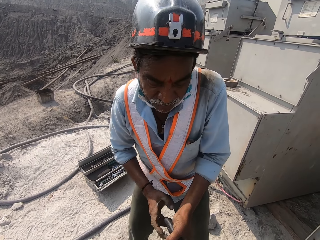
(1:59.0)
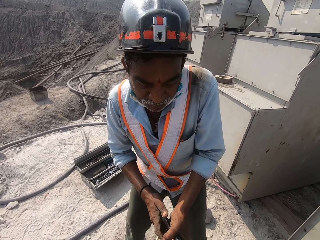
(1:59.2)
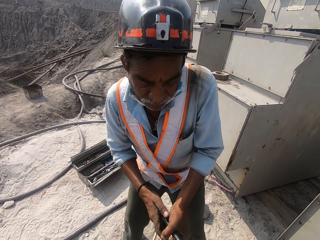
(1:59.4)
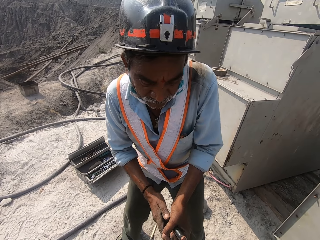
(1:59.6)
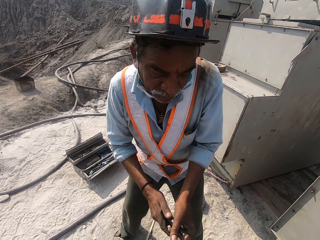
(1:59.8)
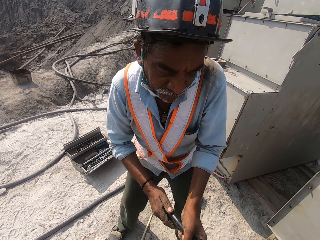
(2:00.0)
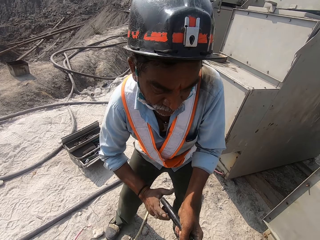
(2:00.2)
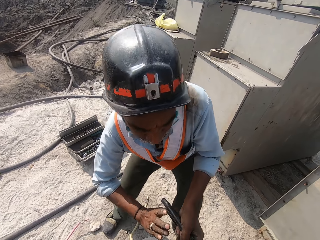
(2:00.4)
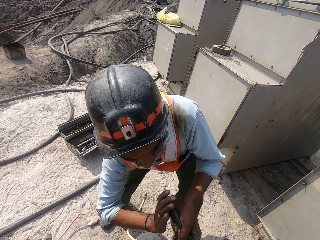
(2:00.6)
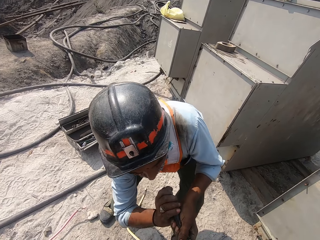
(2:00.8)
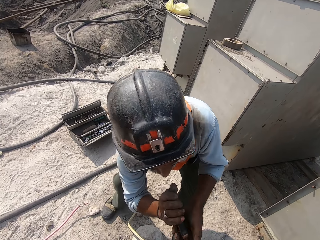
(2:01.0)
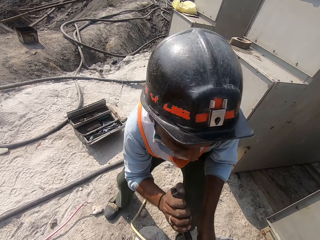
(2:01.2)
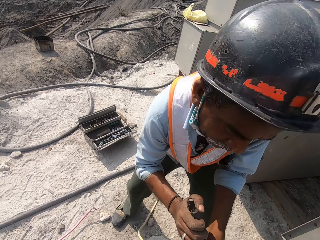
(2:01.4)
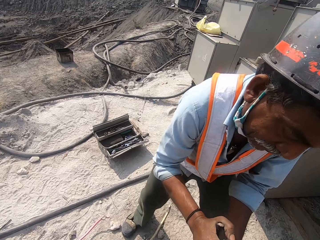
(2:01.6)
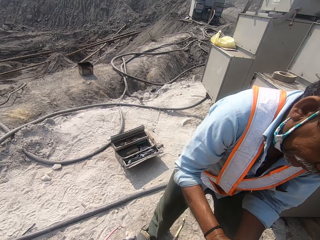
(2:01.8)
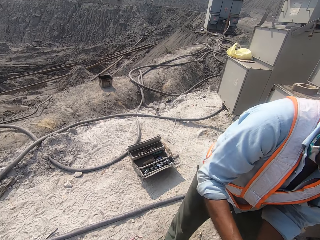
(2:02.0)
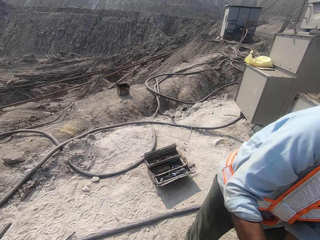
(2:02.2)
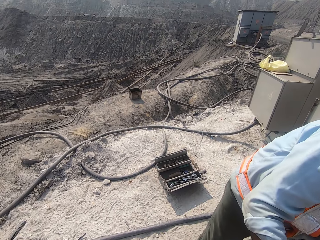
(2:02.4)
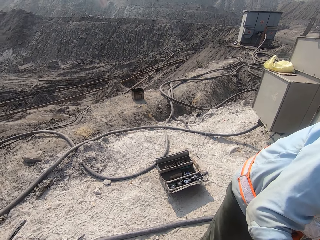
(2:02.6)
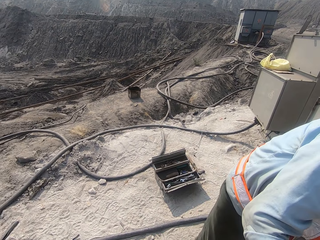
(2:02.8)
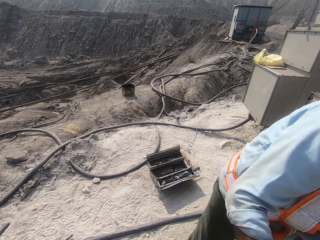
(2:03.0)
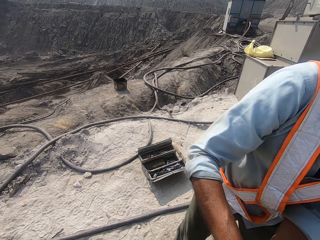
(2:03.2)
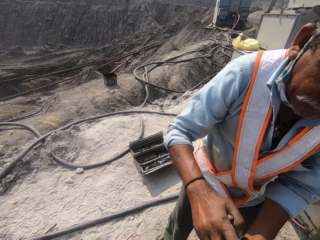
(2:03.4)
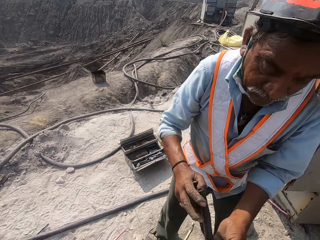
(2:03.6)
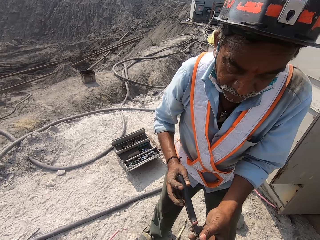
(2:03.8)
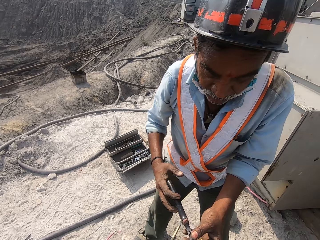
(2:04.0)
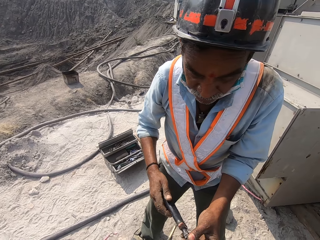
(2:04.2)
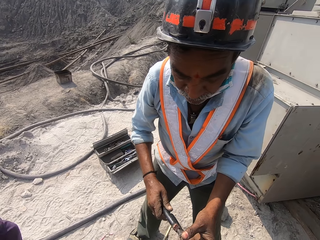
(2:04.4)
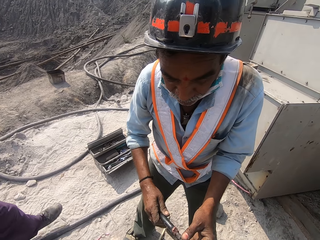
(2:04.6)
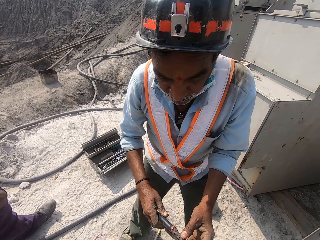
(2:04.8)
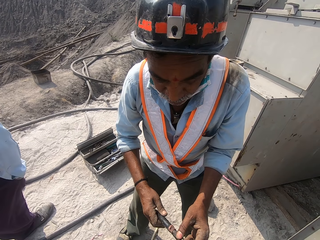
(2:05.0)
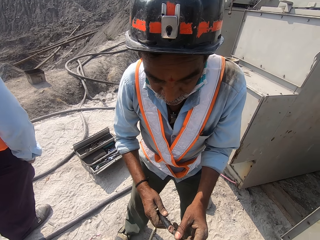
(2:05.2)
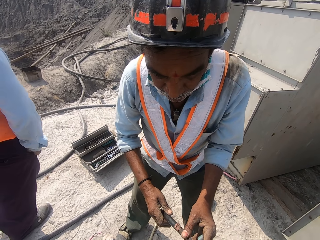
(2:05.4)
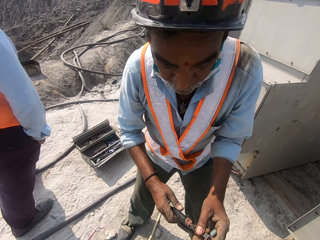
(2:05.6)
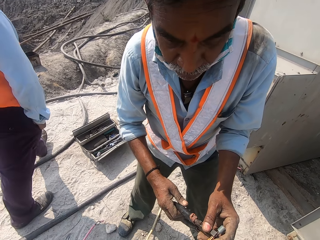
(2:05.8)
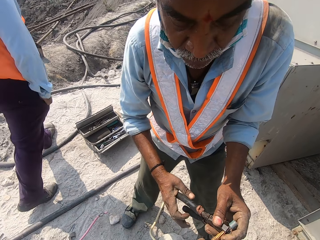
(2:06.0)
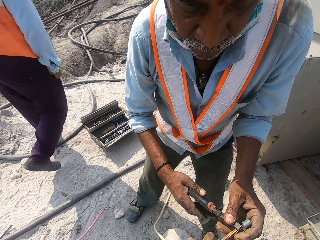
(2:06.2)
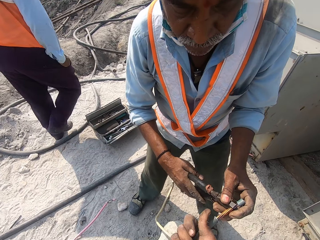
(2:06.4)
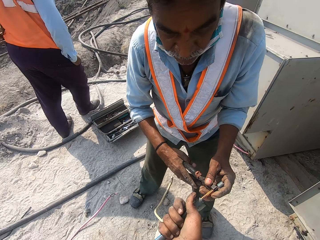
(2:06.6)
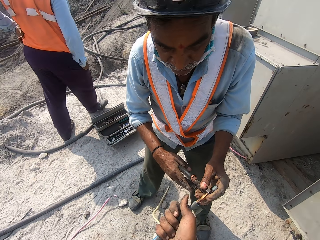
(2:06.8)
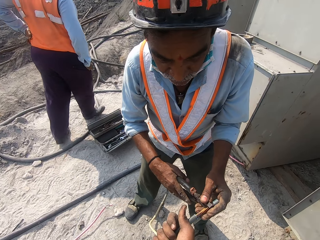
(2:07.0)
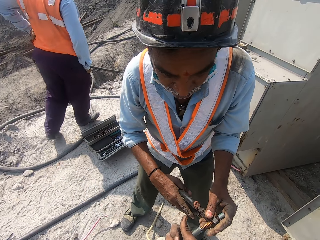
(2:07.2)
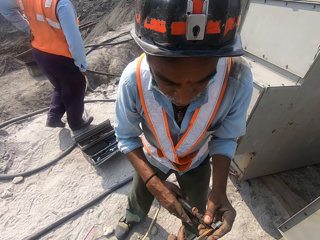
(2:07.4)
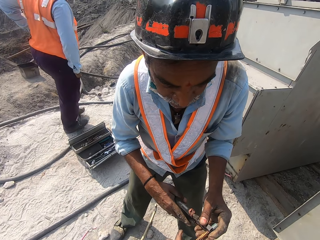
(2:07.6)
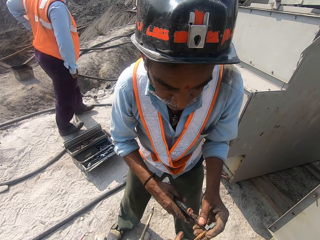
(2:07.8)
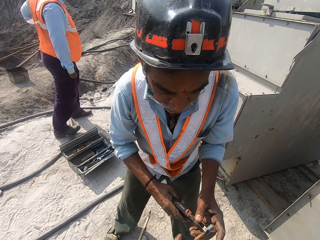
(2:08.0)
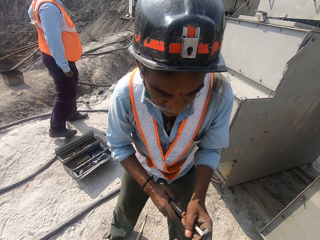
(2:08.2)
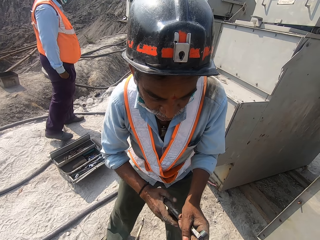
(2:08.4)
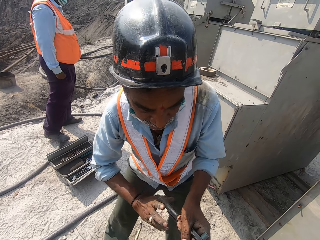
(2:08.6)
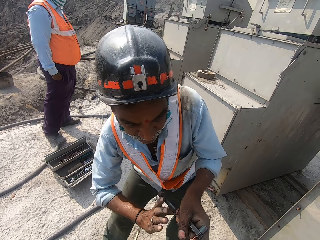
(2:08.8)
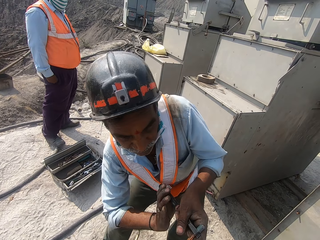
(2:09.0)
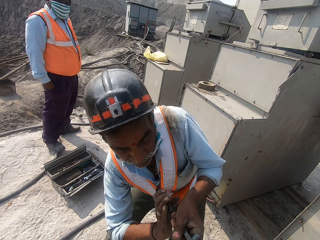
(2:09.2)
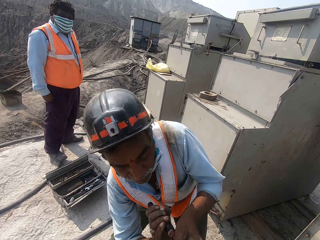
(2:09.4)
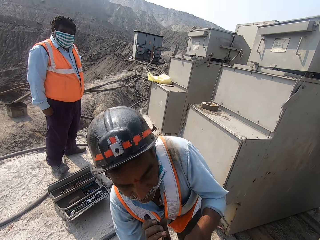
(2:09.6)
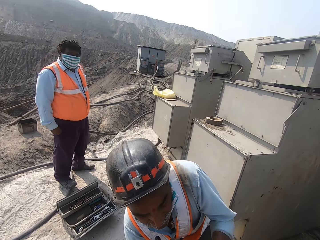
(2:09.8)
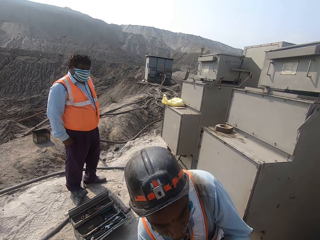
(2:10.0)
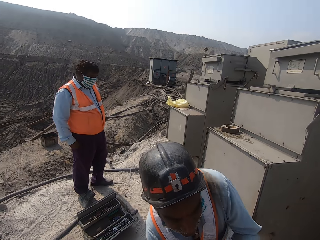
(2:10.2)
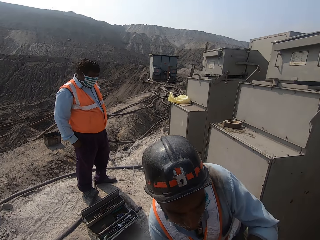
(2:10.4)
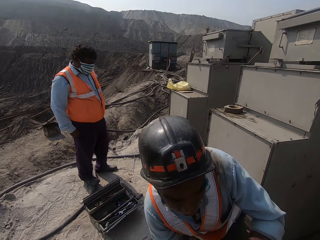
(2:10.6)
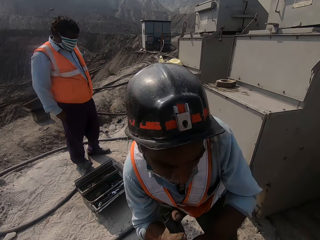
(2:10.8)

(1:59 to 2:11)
The camera wearer holds a wire.

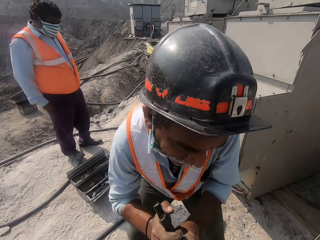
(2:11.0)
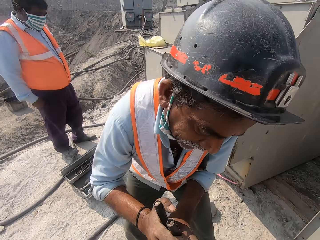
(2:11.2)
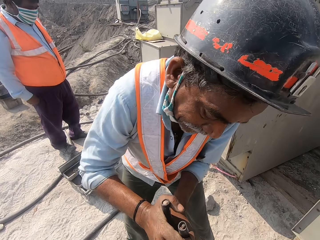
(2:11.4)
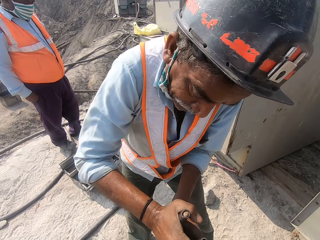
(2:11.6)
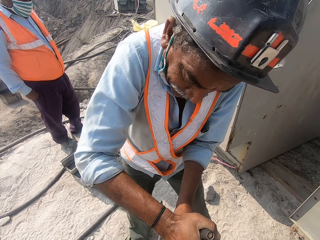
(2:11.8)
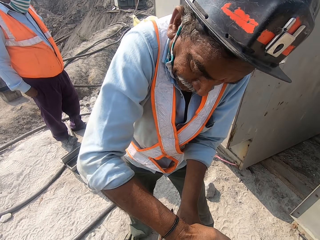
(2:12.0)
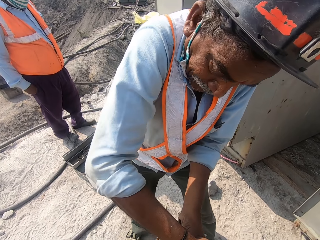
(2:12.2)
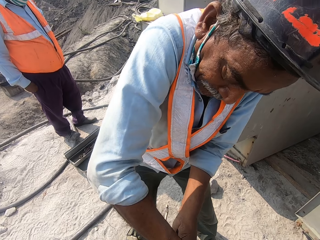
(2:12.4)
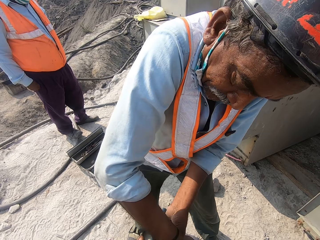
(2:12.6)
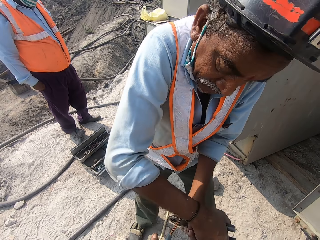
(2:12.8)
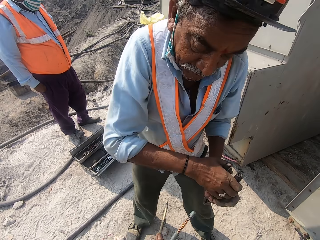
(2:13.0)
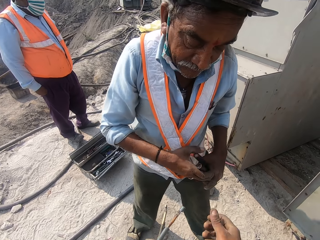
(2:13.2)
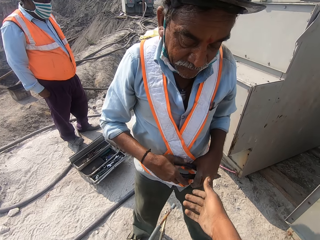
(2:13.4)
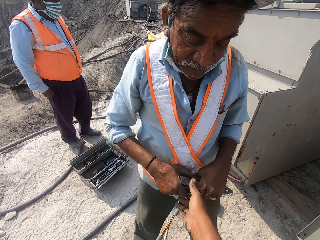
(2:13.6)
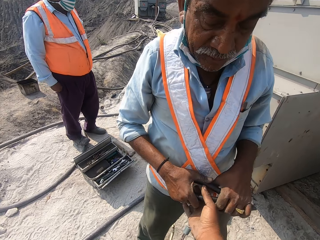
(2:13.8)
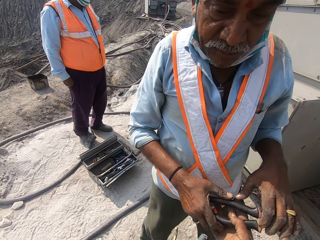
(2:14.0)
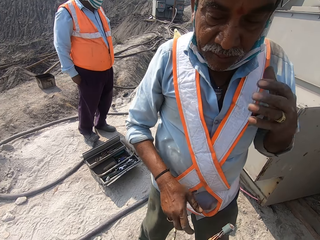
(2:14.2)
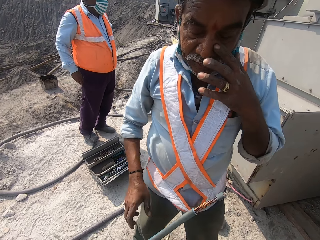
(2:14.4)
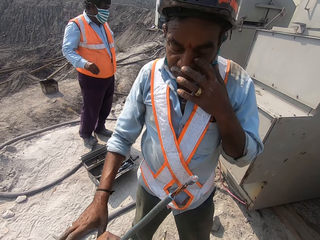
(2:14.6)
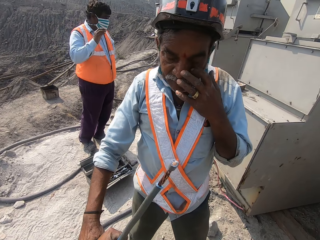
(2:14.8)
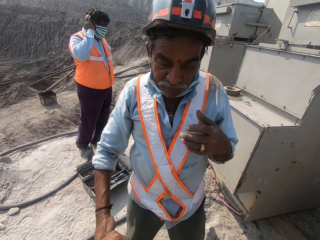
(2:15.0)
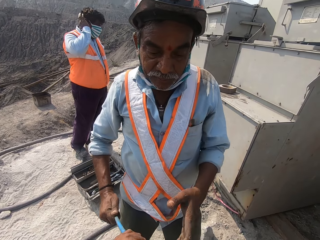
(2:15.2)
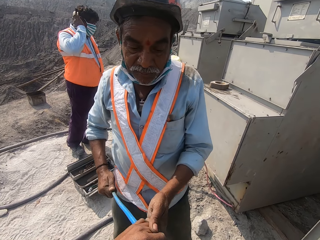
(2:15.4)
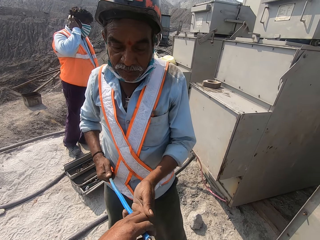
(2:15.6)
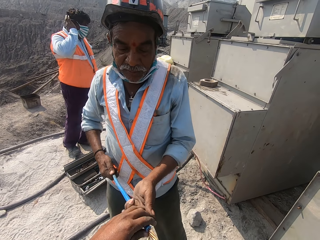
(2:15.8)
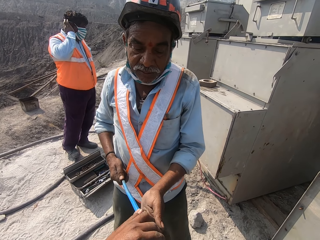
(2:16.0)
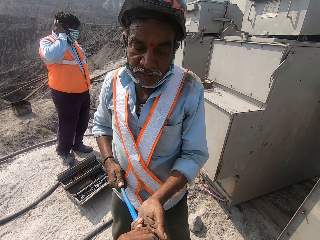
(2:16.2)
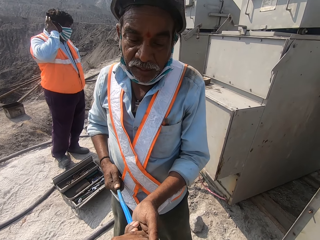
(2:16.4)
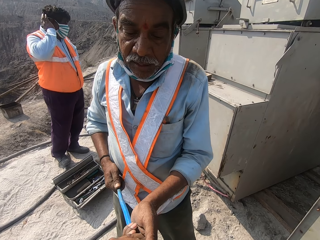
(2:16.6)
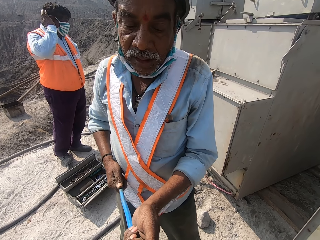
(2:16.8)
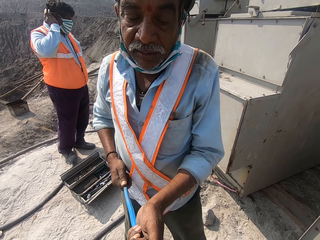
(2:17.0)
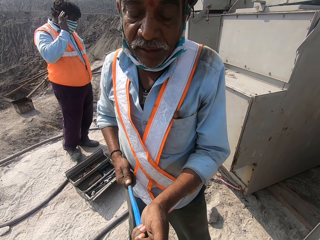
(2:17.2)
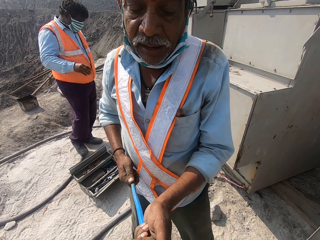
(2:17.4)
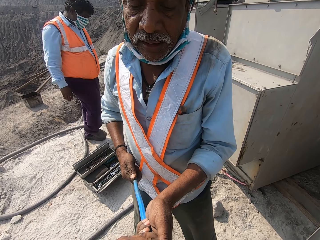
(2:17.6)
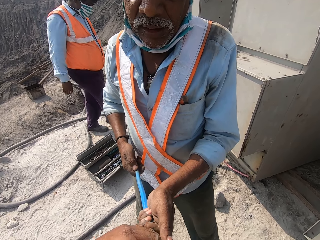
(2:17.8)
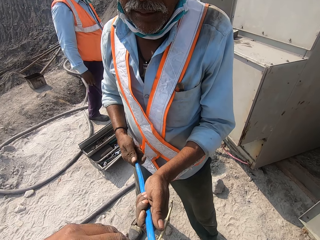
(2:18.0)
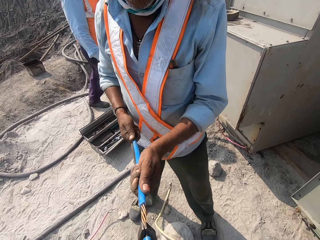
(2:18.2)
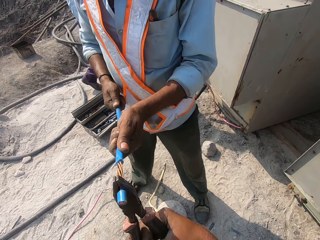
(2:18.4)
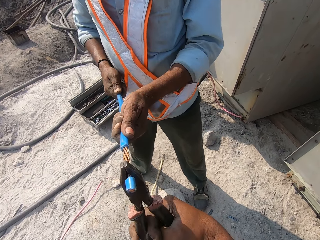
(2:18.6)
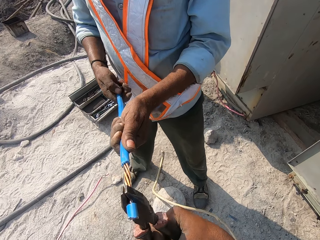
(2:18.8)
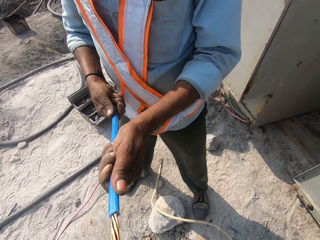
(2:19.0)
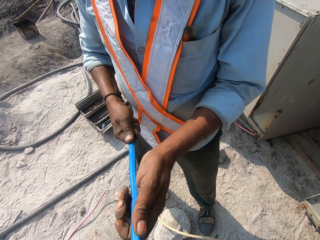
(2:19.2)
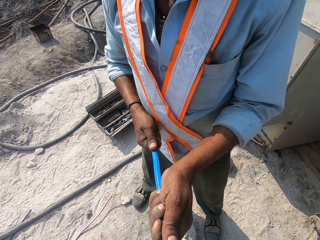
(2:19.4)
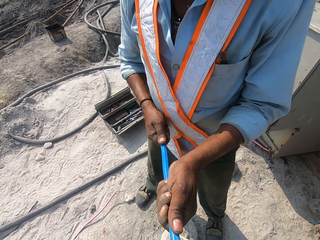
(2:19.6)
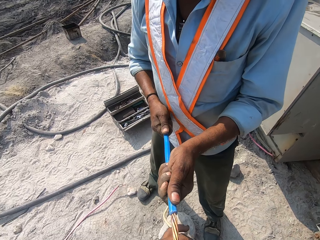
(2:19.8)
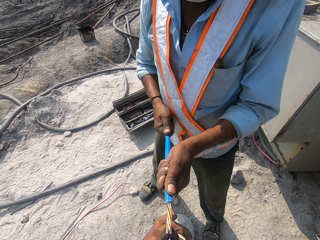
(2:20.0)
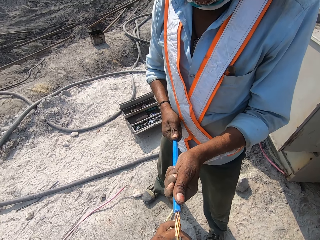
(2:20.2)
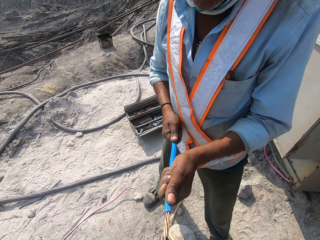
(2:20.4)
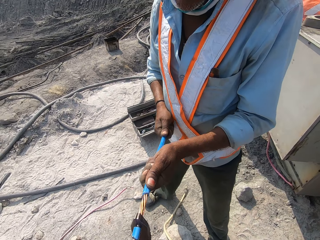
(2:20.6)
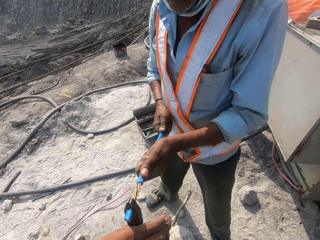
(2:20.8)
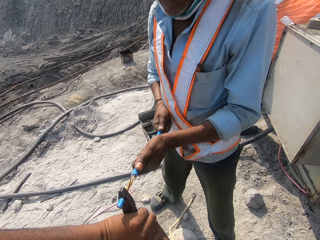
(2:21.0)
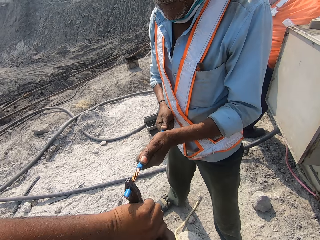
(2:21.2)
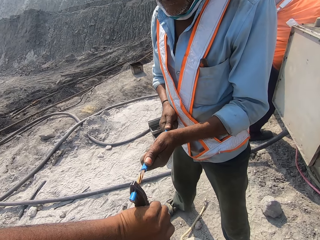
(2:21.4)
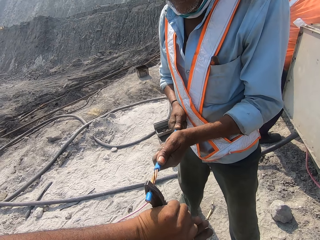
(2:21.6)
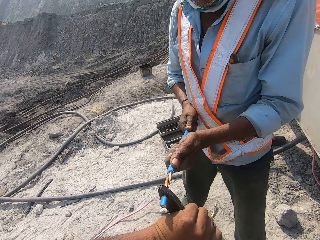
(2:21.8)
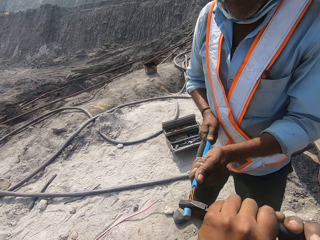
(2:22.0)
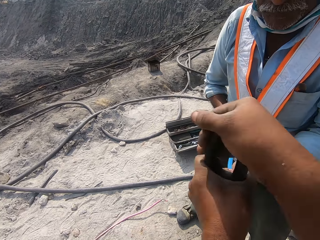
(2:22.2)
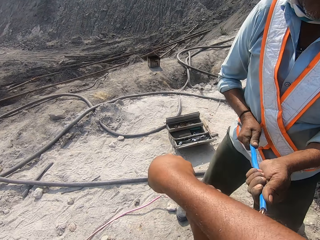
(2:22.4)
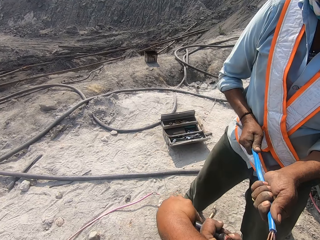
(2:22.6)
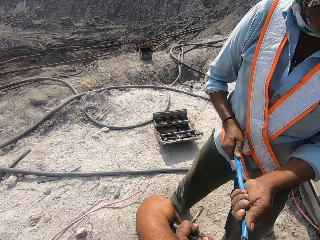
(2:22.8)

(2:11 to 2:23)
A man gives the camera wearer pliers. The camera wearer picks. They cut metal with the pliers. They pick up a pipe.
